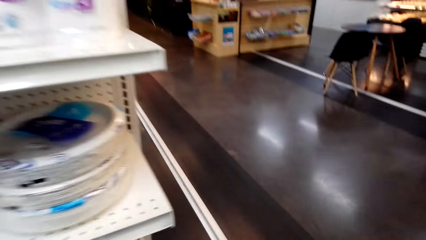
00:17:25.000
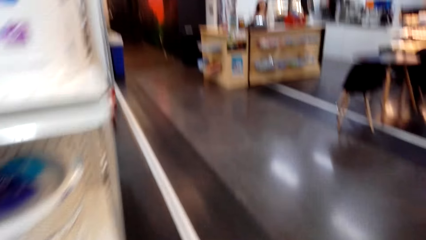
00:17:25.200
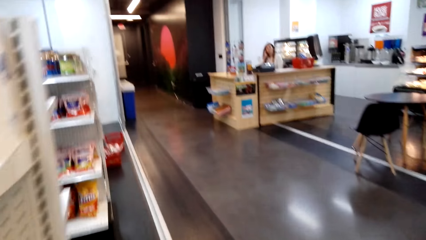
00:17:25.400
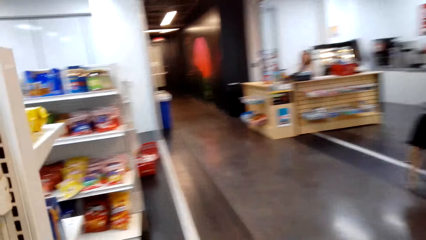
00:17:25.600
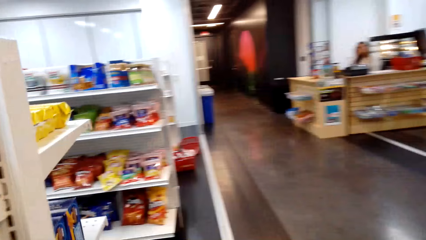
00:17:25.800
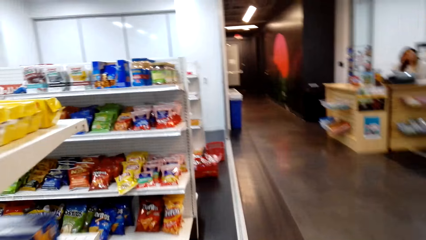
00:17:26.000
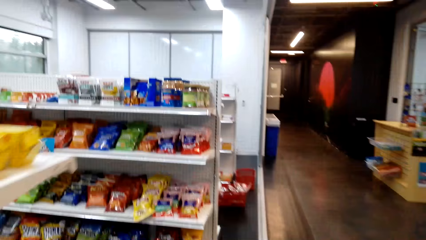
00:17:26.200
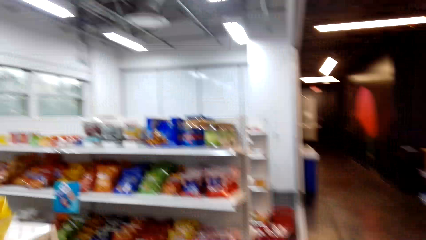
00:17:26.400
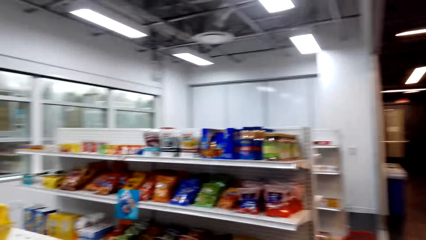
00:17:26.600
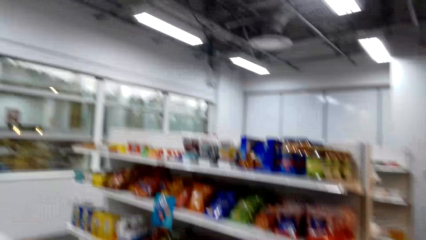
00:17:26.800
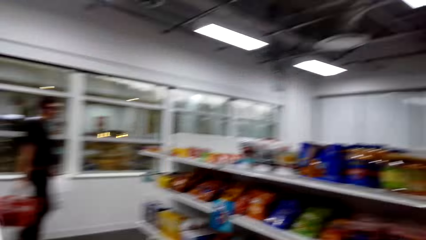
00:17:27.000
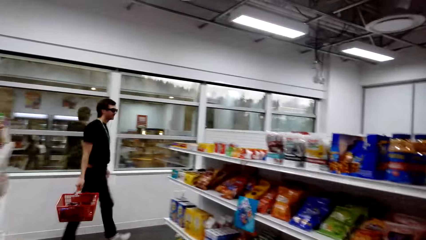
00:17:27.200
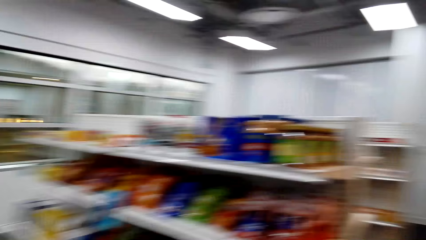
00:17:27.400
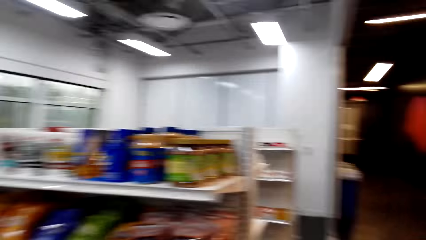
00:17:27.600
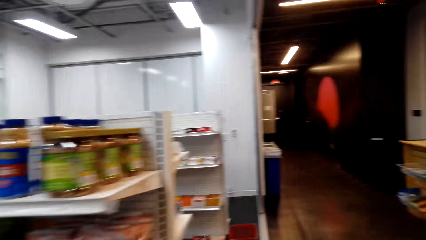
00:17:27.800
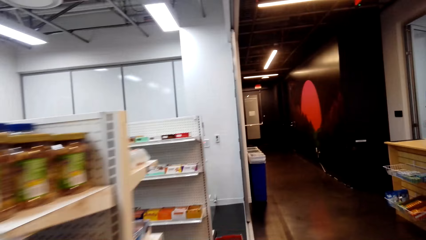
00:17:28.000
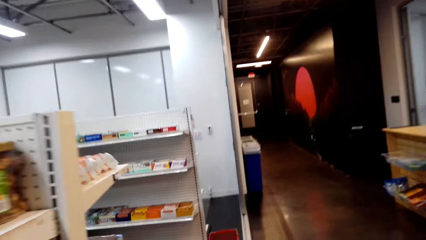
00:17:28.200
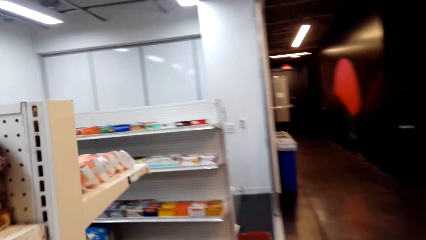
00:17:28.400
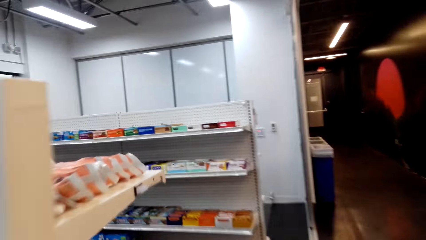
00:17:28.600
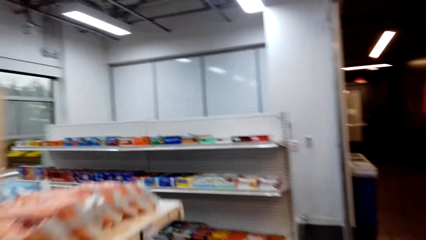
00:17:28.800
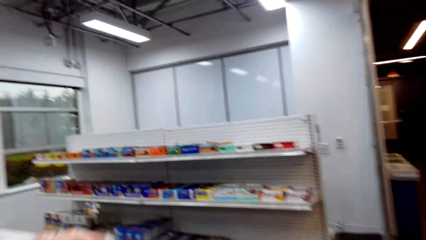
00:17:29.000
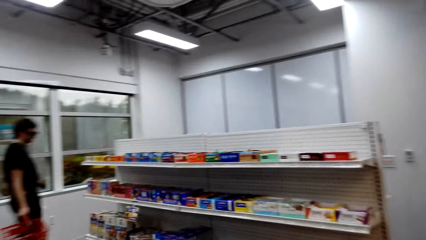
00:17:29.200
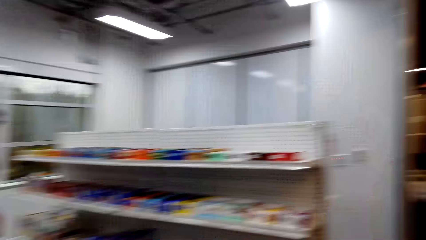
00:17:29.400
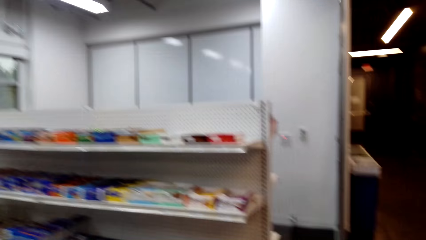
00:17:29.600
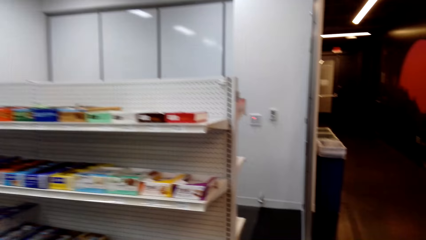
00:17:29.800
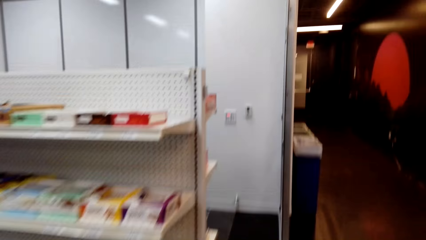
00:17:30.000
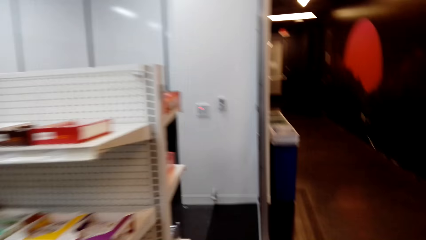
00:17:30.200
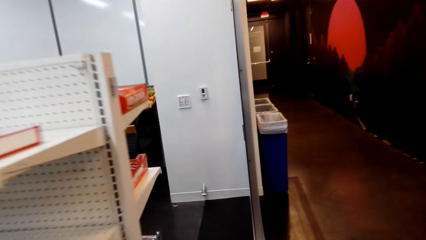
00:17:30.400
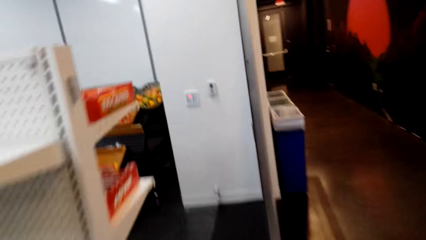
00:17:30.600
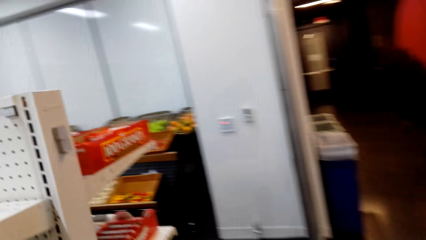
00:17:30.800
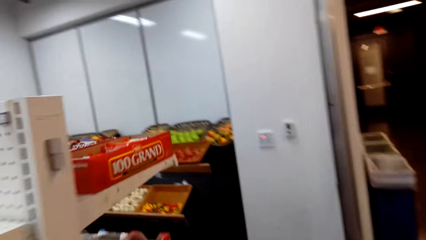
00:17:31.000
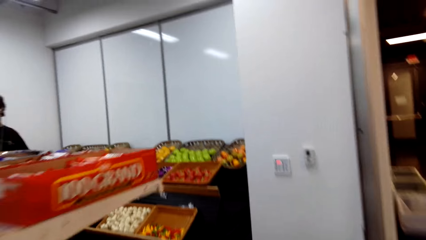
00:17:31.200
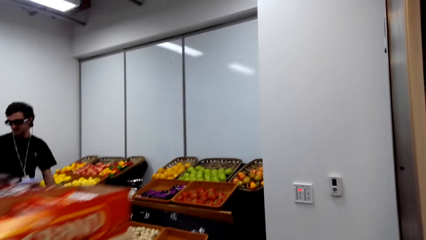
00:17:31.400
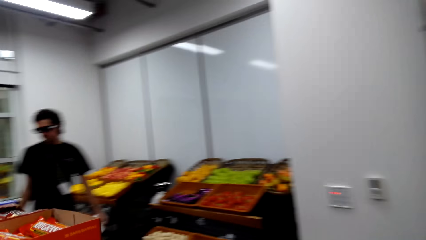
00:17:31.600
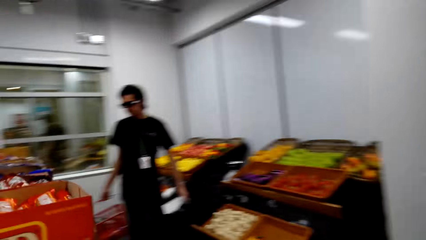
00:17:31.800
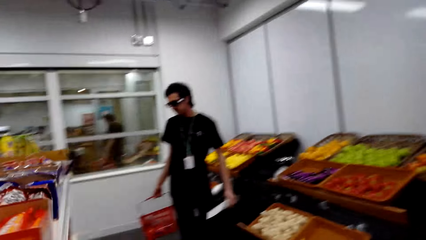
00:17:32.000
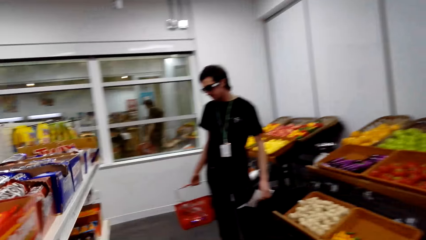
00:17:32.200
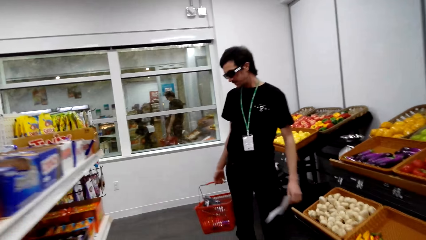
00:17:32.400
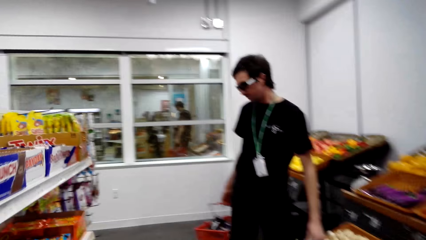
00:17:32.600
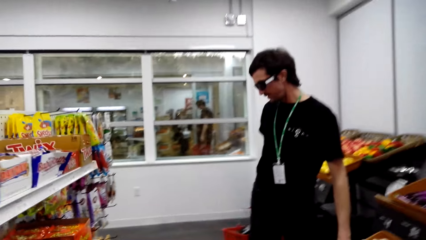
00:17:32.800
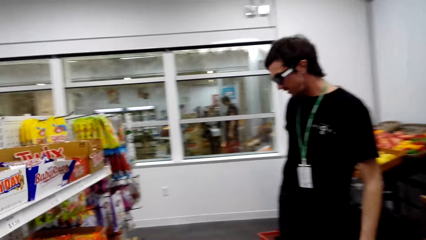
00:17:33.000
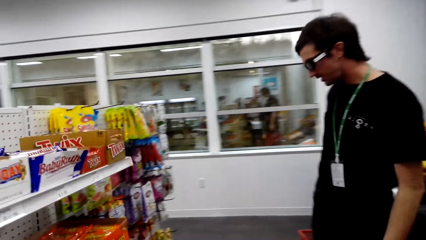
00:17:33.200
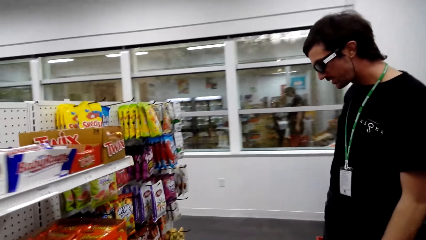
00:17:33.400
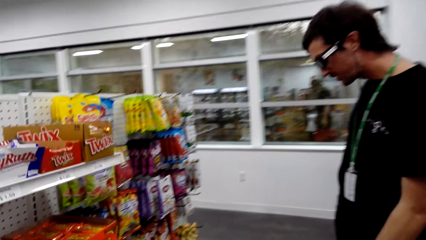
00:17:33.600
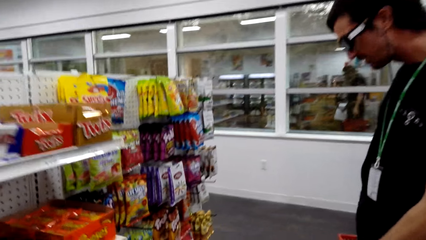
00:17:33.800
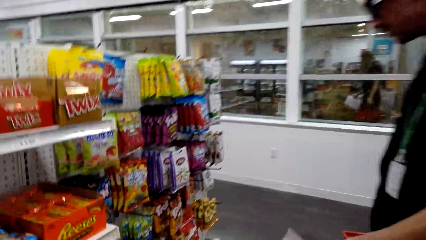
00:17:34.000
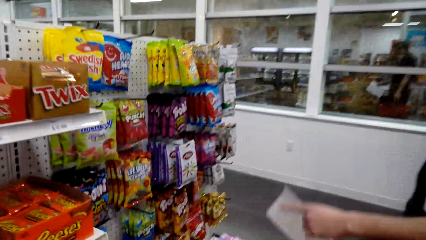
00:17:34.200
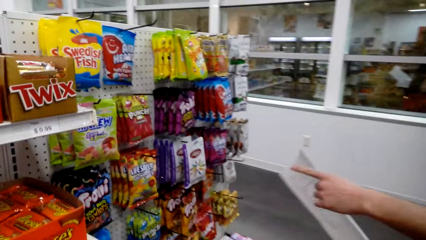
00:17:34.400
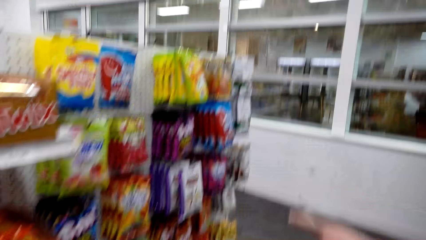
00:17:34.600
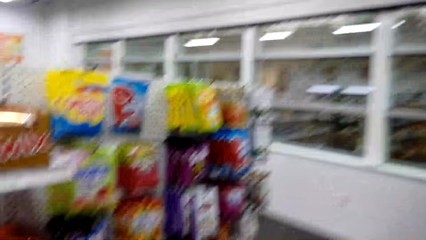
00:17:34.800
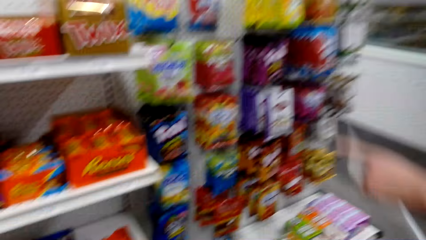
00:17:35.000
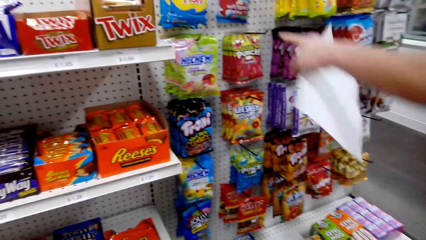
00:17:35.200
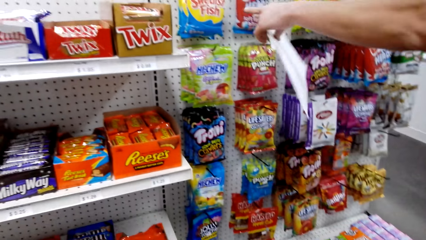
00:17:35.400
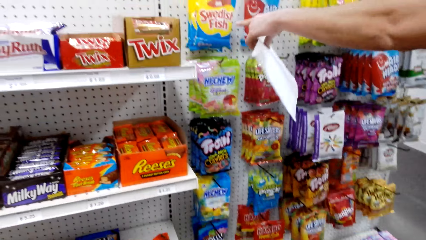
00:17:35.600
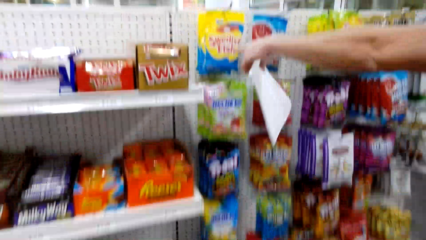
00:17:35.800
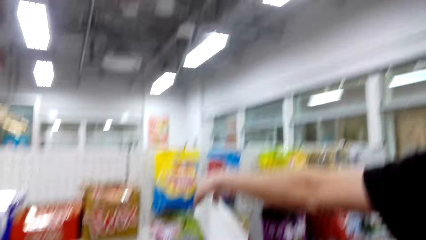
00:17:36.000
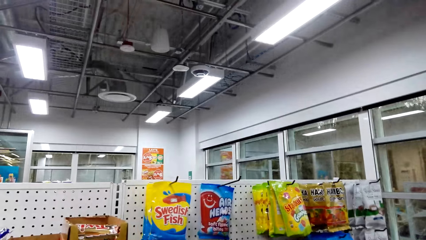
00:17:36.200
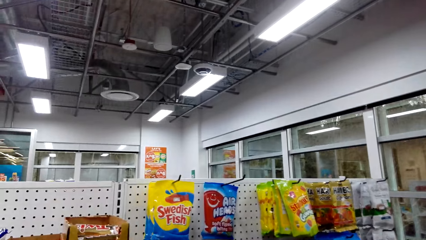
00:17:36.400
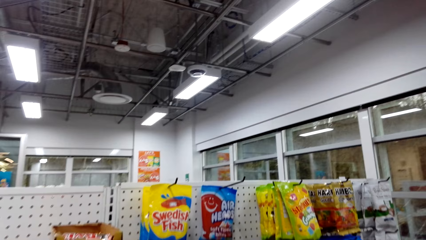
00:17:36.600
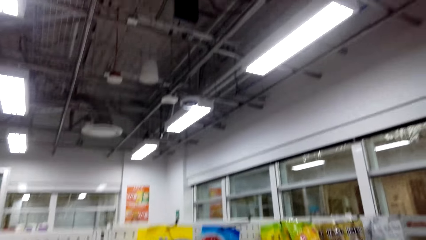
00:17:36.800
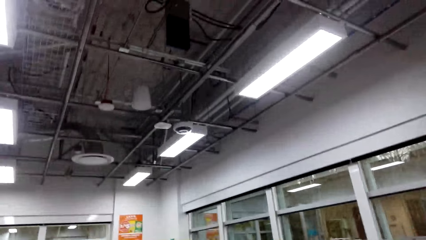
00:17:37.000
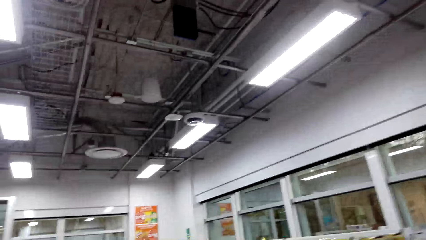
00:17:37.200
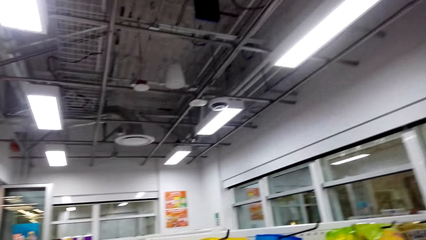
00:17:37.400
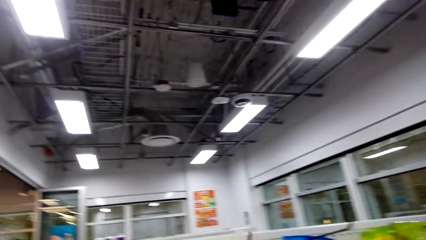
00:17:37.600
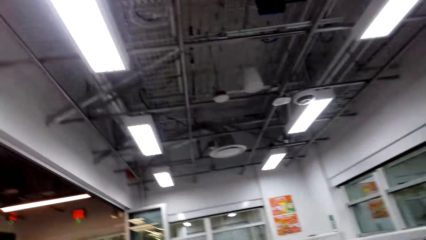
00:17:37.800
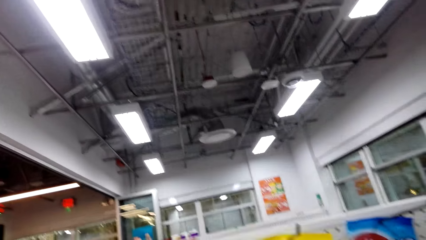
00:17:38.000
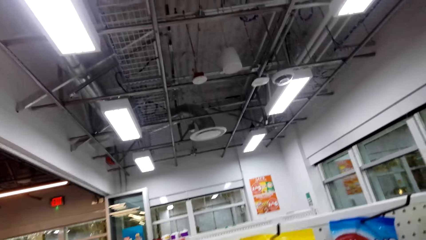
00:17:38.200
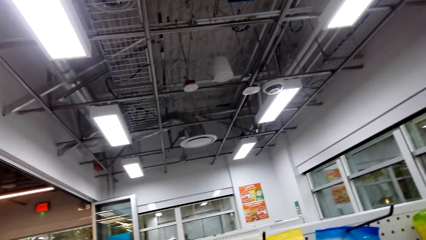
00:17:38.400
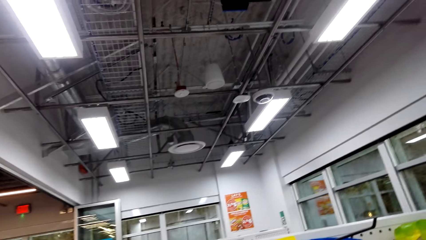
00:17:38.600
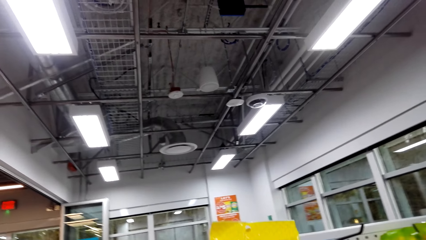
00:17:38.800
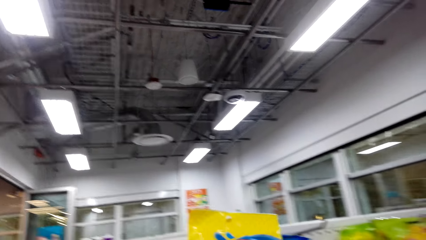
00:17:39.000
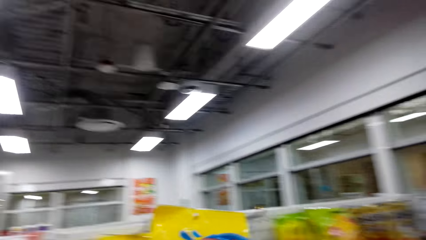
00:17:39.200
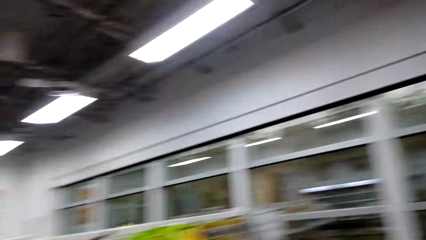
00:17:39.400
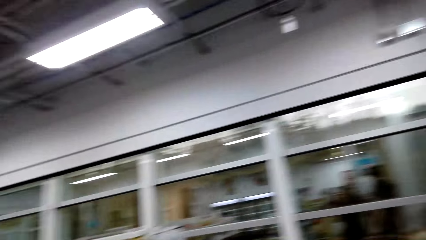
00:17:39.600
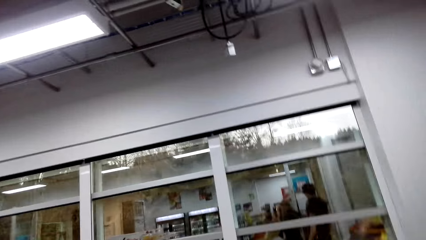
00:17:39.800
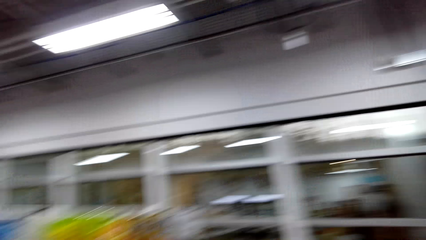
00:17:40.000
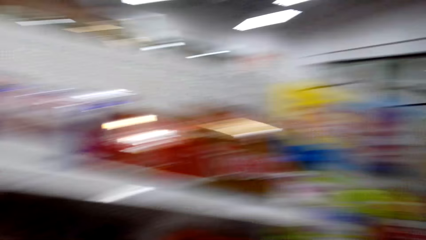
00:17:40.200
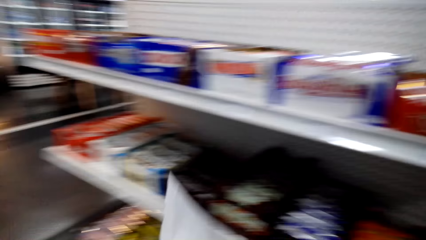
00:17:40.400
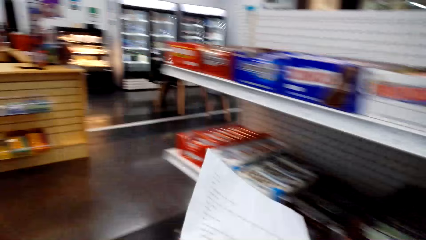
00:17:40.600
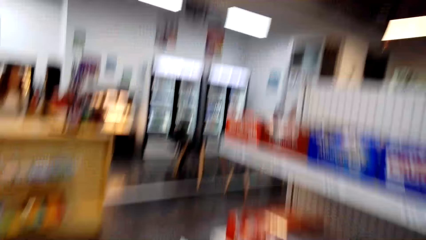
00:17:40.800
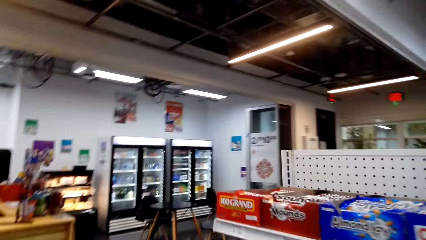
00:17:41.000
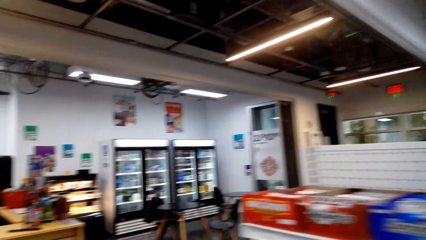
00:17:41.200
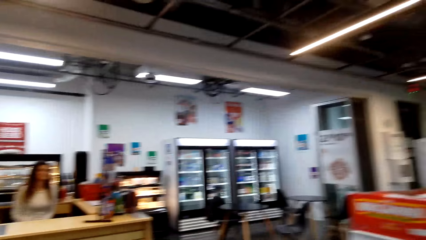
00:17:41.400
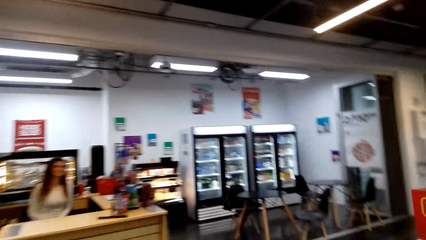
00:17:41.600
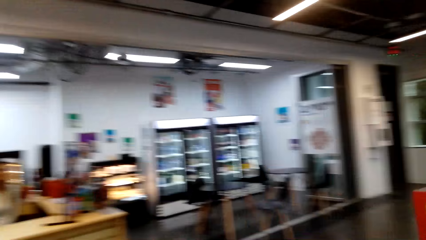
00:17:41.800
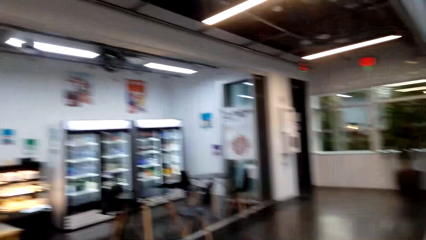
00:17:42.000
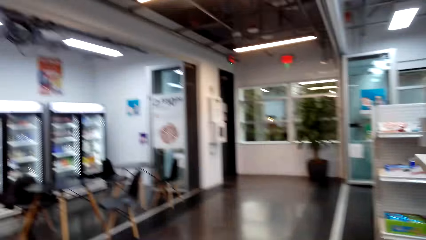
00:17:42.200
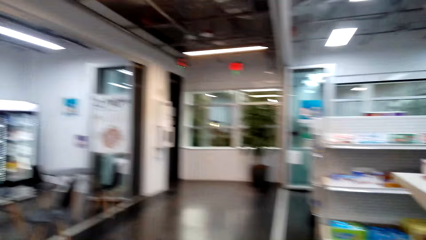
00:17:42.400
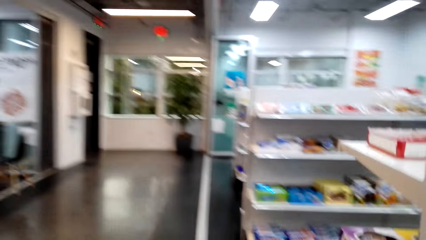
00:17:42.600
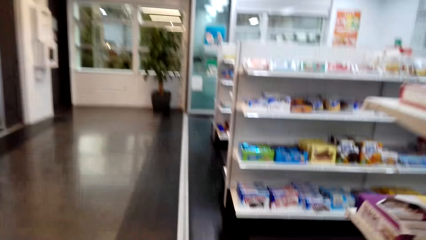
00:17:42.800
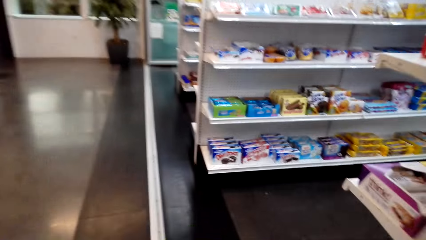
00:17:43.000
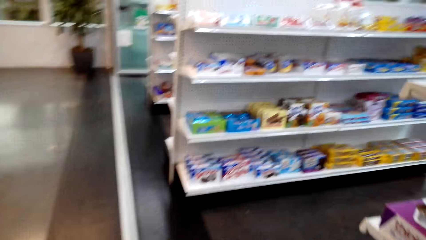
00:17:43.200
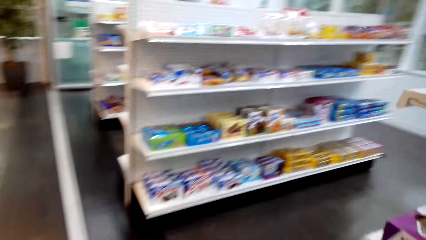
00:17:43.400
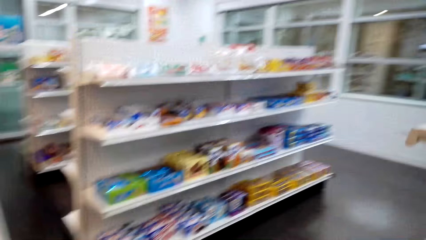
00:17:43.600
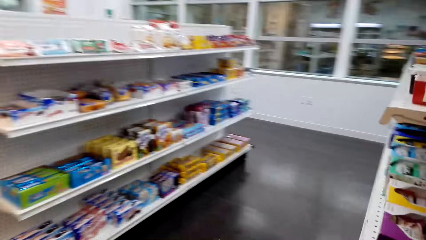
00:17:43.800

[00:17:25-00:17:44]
The camera wearer walks around a supermarket. They look around the supermarket. They walk around the supermarket. A man points at the sachet of Swedish fish. The camera wearer looks around the supermarket. They pick up the sachet of the Swedish fish. They interact with the man. They walk around the supermarket.
